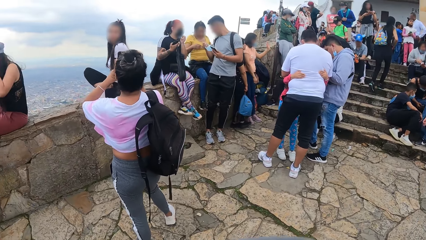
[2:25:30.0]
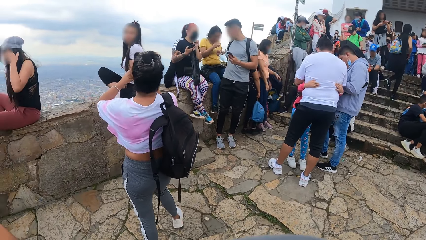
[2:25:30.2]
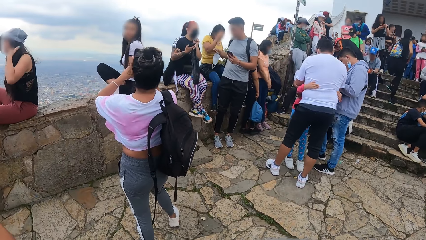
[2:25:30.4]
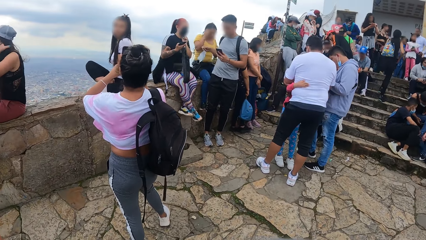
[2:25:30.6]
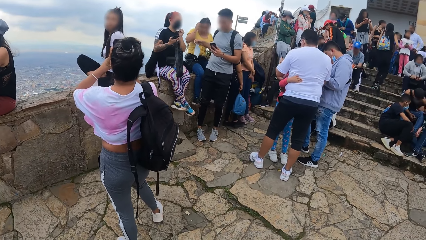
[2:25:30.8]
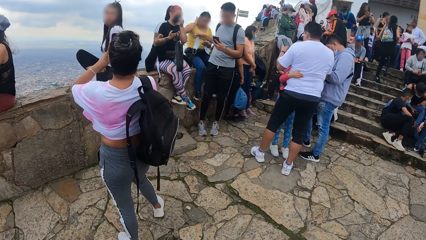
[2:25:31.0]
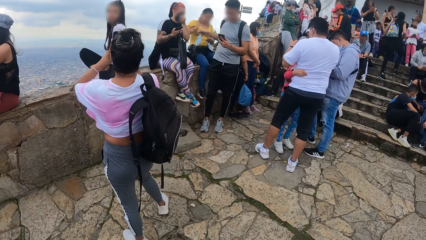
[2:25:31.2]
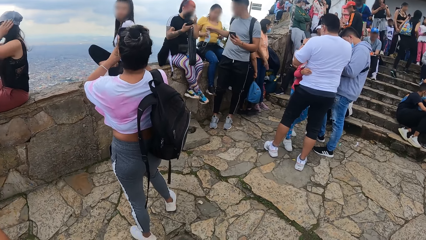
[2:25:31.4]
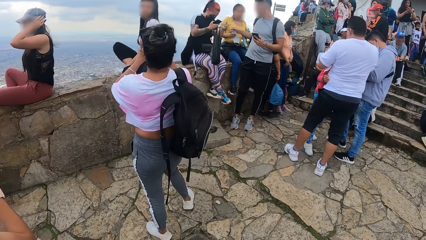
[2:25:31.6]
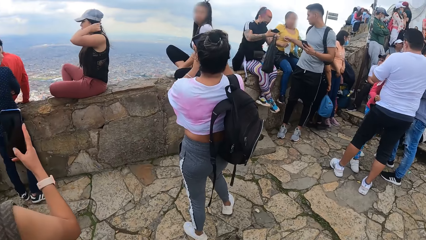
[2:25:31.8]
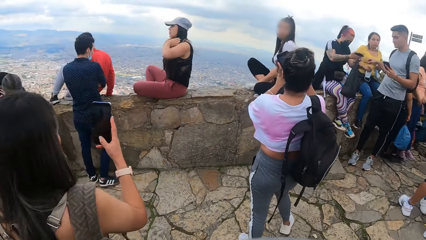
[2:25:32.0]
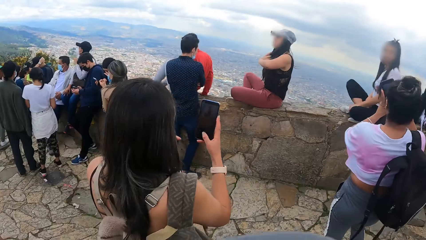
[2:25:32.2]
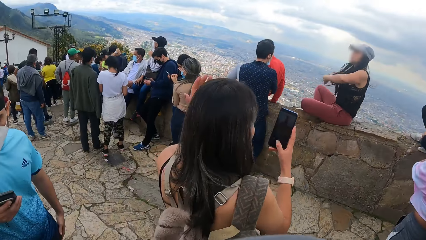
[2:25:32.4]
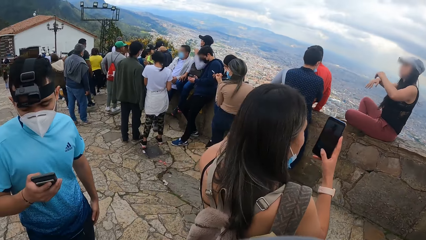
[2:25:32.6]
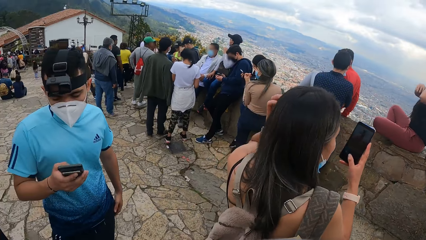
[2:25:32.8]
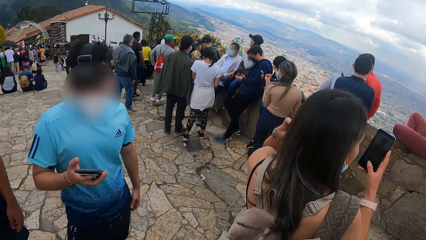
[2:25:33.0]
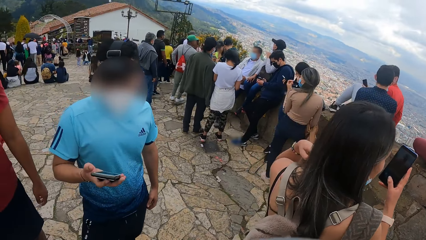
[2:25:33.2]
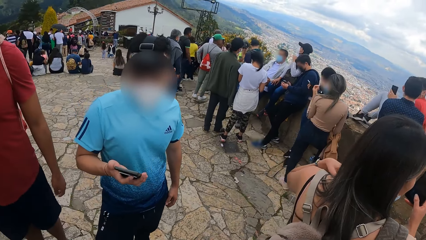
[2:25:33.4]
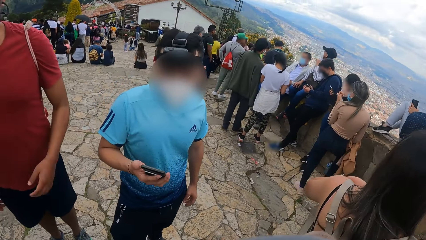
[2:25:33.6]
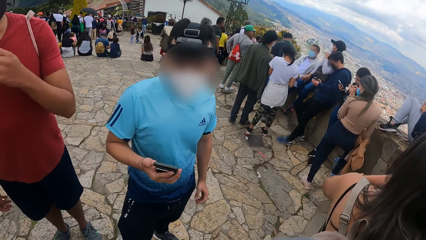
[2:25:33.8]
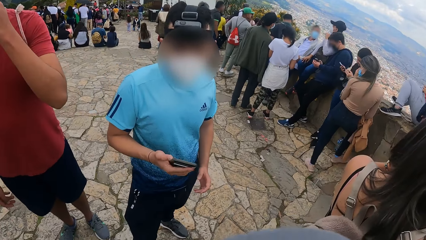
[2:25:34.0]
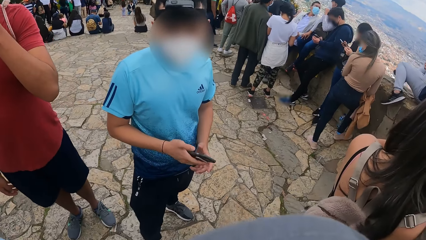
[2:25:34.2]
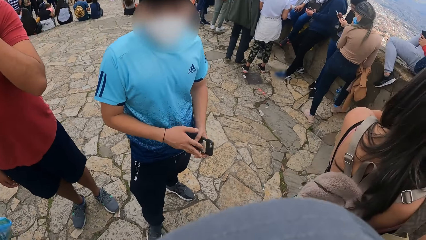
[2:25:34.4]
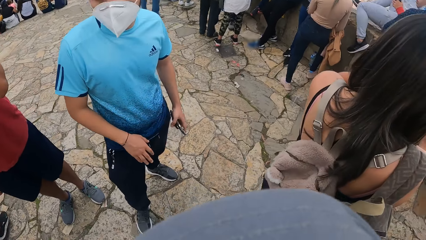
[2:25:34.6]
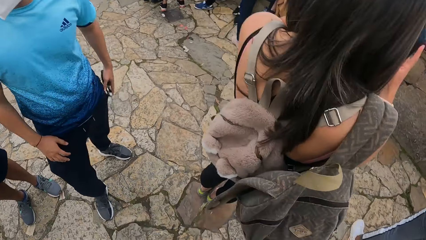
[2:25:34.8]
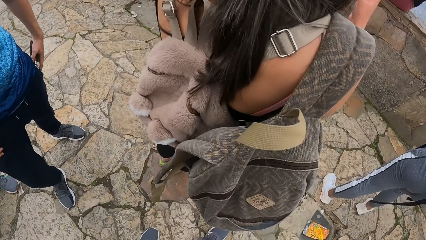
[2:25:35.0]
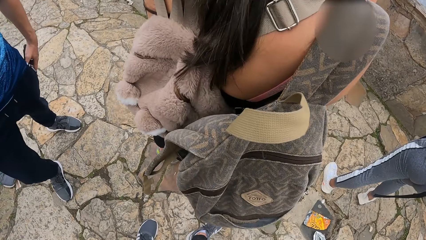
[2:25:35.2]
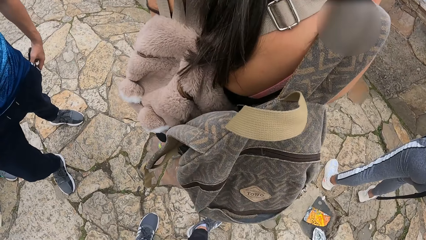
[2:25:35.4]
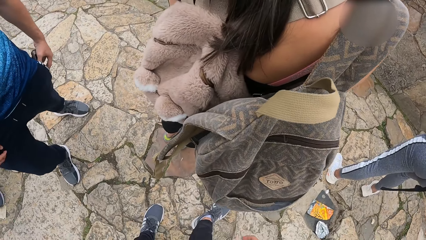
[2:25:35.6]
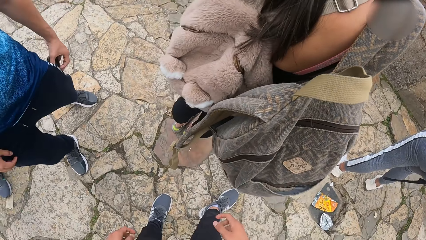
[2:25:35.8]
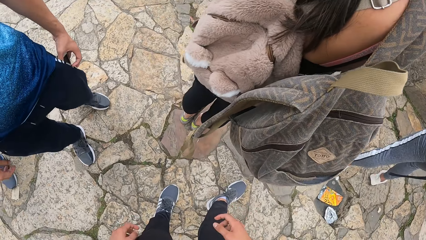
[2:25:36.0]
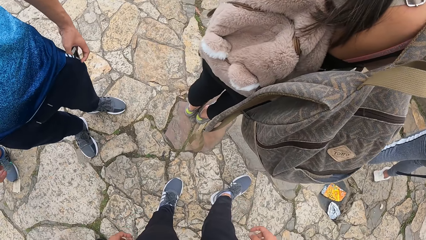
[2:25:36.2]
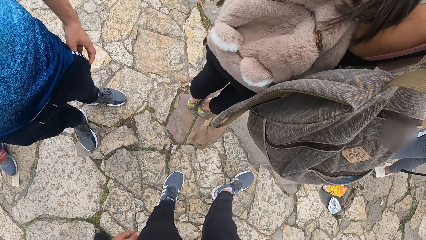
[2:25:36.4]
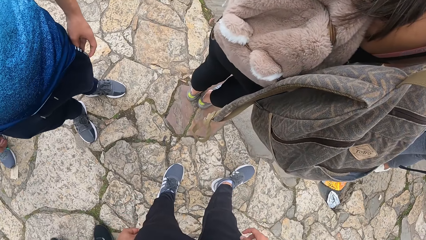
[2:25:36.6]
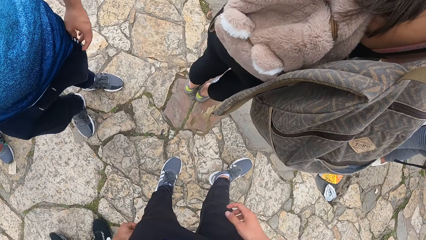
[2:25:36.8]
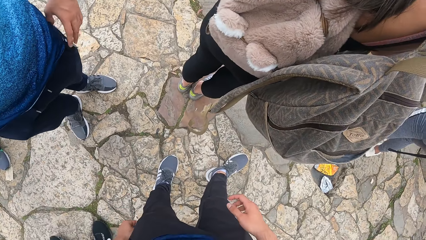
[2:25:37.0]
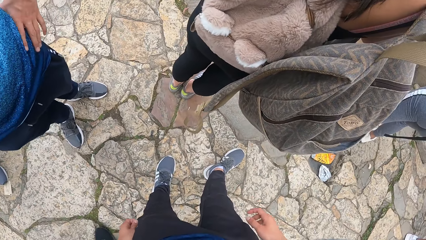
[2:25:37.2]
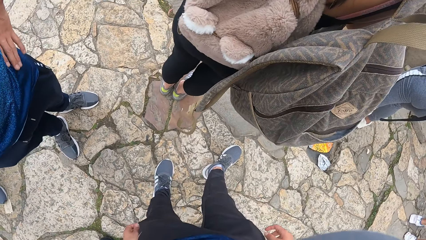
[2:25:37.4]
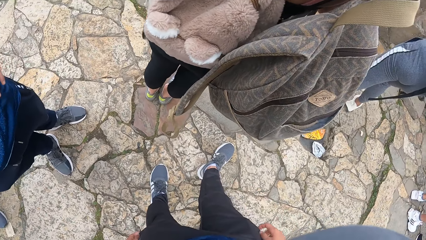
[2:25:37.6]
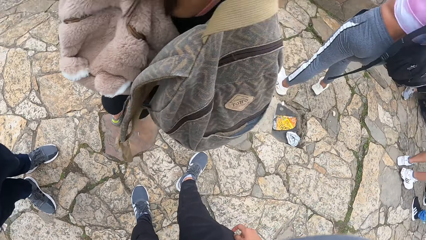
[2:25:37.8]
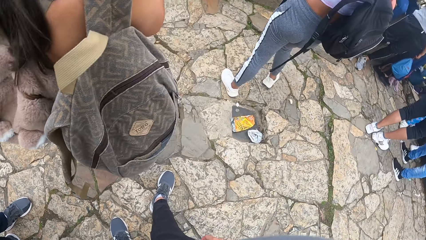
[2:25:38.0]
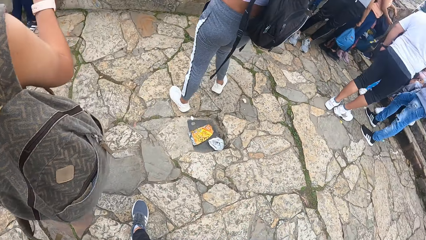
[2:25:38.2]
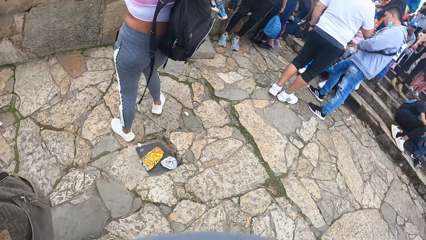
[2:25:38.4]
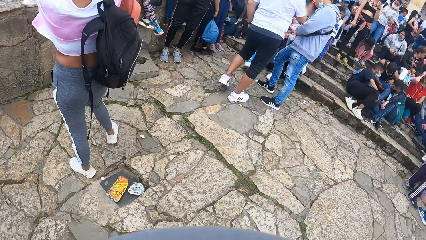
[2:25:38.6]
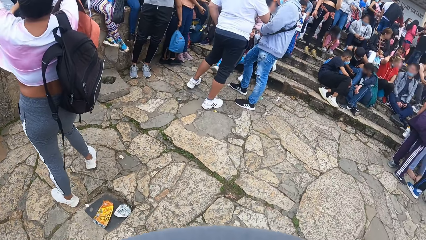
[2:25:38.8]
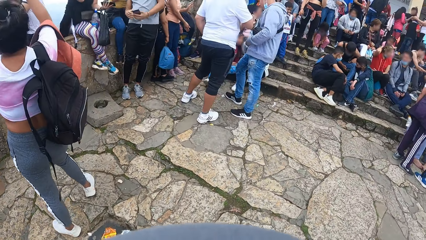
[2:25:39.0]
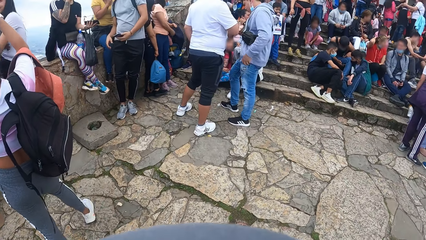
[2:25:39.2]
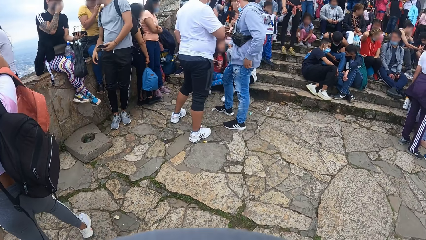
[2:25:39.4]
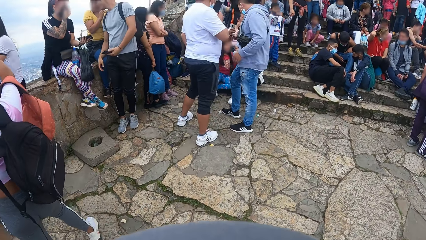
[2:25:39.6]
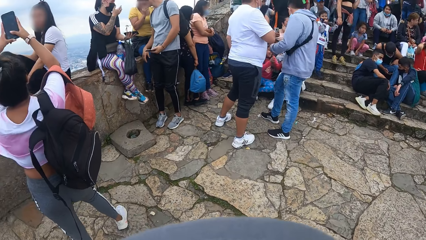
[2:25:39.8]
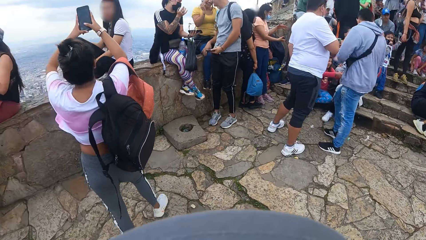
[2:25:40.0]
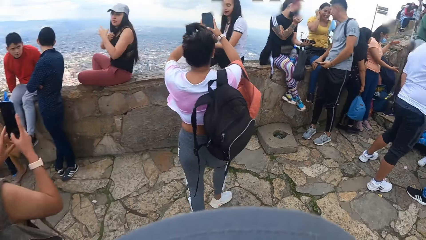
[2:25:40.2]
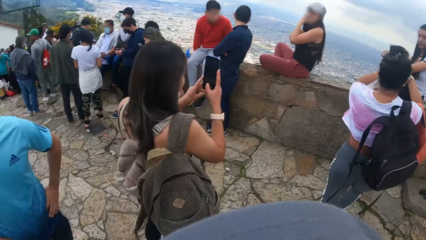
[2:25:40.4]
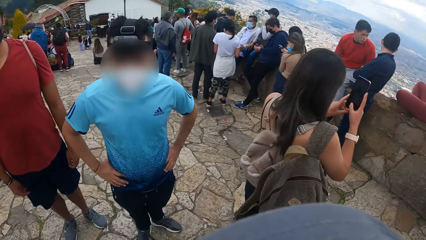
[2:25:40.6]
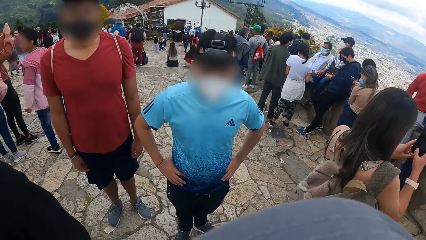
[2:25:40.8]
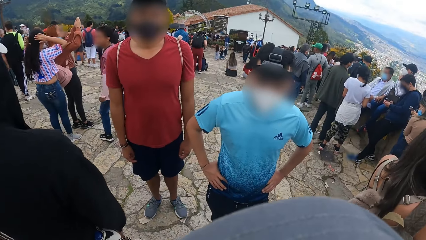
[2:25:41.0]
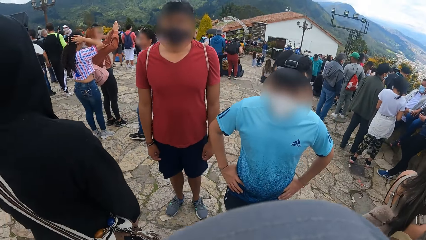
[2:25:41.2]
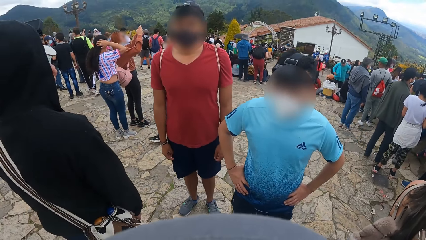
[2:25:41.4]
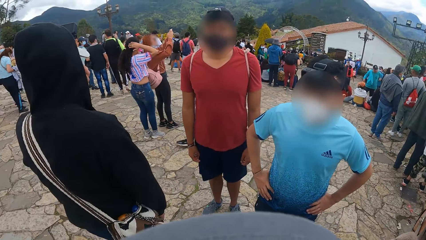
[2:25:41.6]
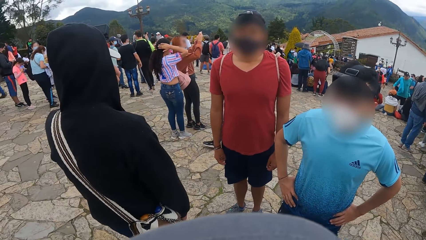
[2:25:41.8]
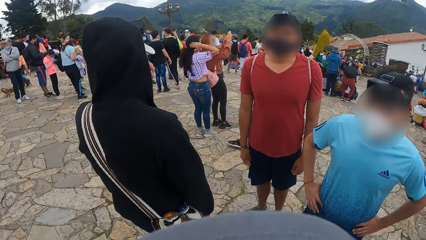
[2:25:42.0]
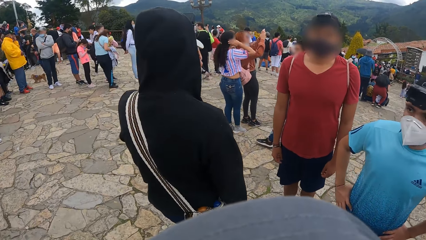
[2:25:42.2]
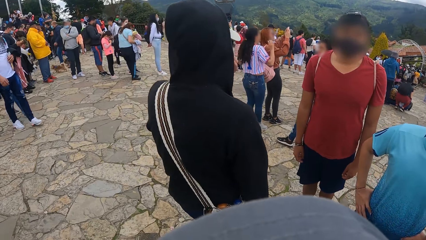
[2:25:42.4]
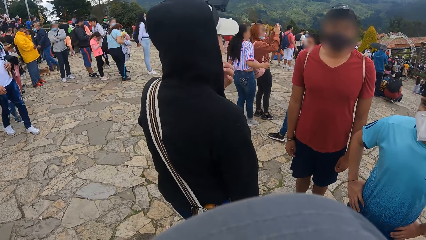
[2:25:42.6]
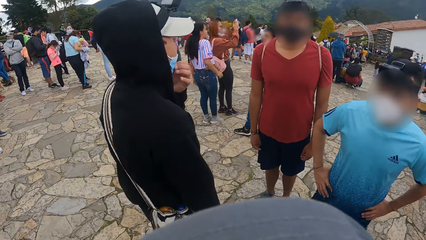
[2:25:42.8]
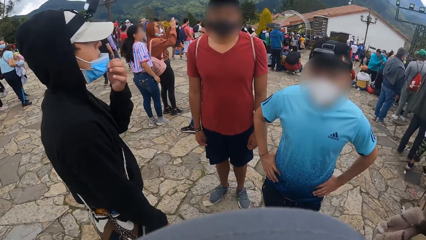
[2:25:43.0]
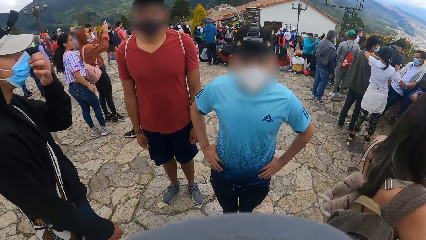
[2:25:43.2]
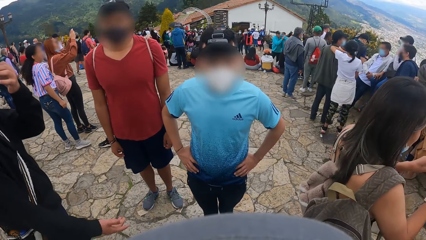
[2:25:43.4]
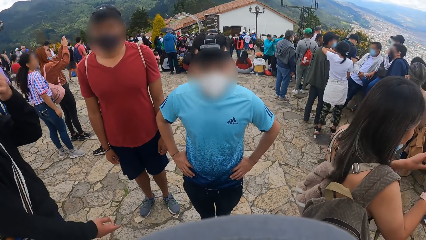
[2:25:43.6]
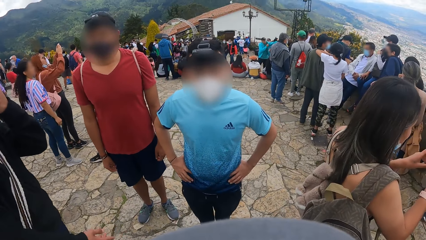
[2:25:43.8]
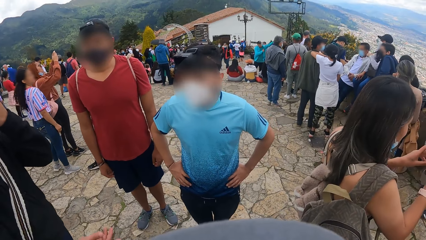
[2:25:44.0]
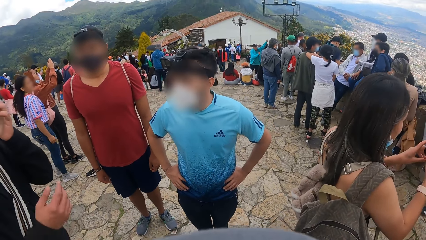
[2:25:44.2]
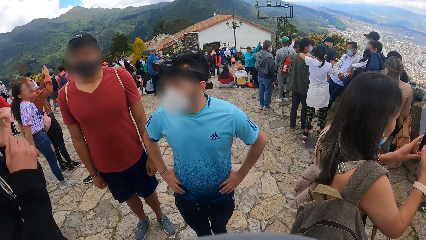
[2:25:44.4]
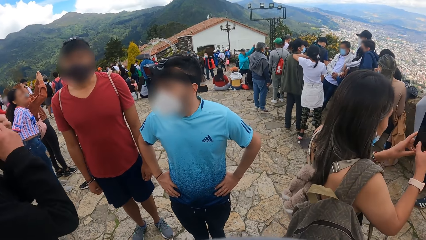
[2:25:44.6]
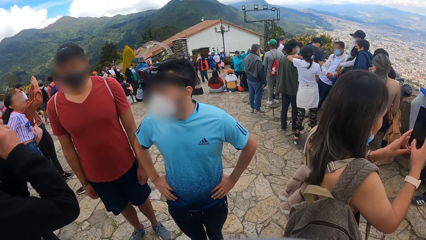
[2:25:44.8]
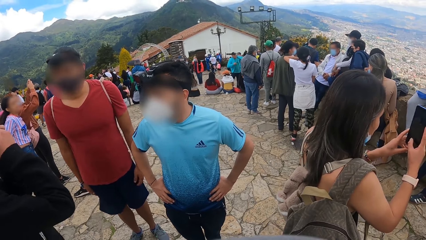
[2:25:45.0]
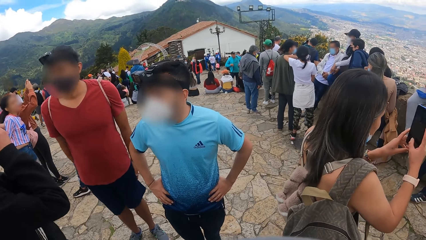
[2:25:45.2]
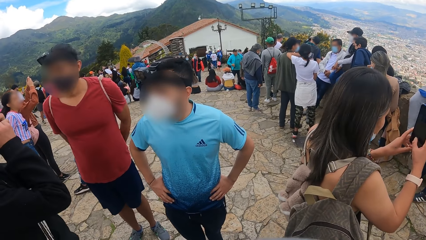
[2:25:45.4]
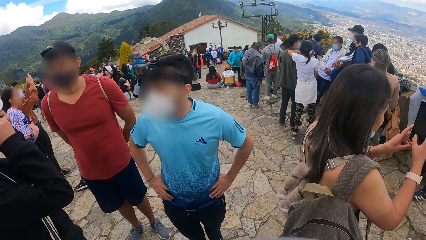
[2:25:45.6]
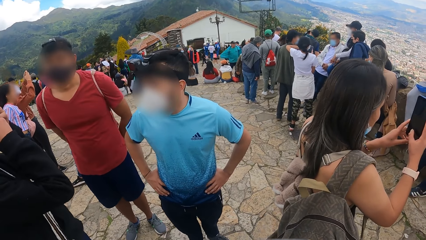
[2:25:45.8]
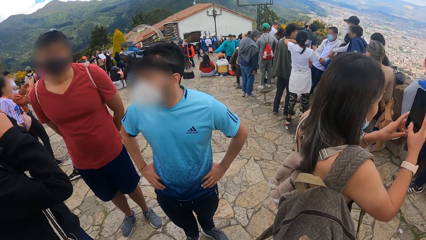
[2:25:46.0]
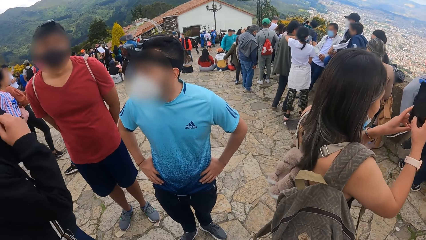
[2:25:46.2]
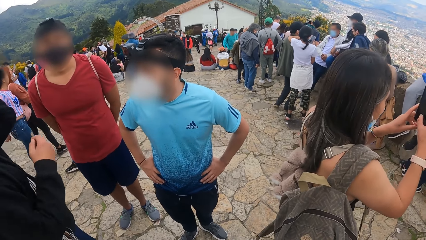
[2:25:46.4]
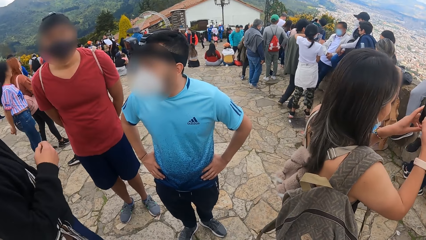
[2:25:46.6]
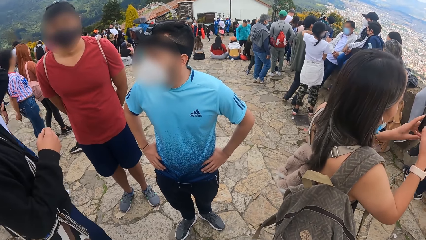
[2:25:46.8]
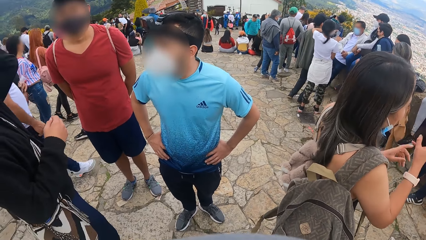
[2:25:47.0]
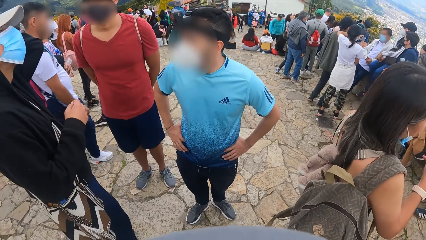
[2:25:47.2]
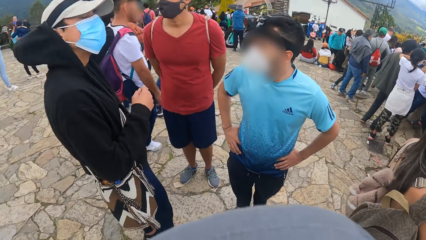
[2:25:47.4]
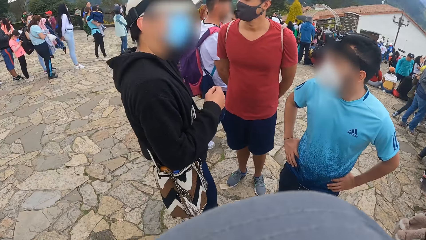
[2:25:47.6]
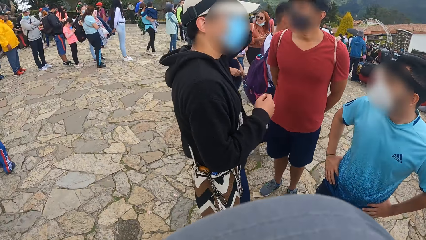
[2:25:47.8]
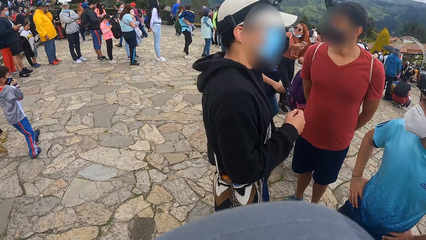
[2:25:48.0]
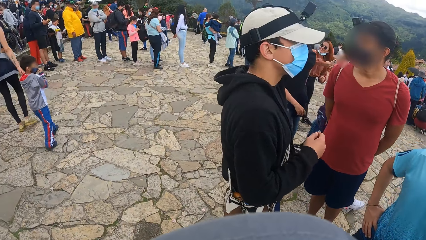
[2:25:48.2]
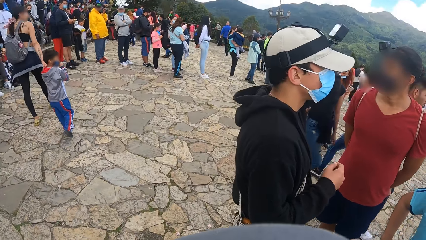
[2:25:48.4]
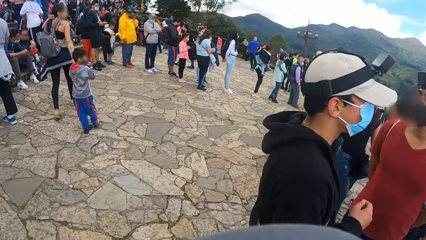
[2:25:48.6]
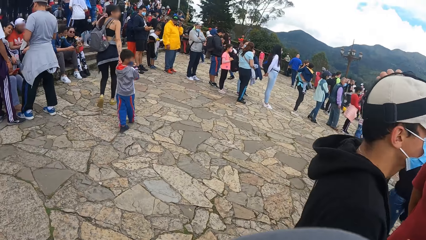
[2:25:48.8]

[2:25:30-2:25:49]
A man operates a phone with his right hand. The man passes the phone from his right hand to his left hand. The camera wearer interacts with another man.
